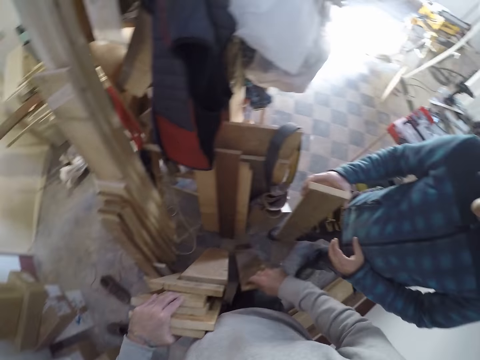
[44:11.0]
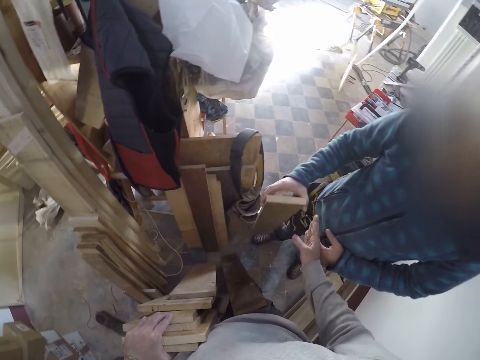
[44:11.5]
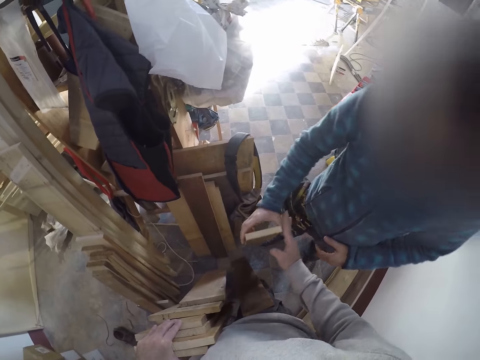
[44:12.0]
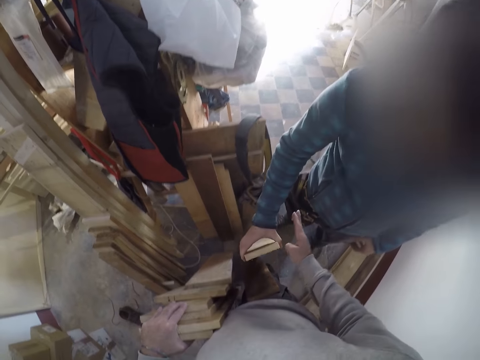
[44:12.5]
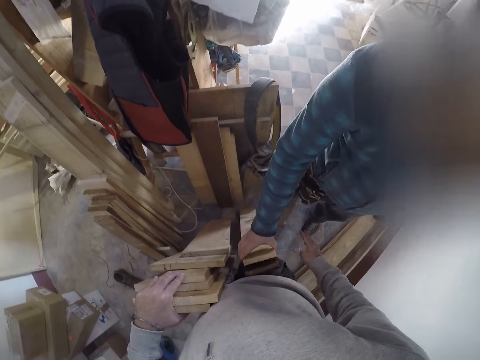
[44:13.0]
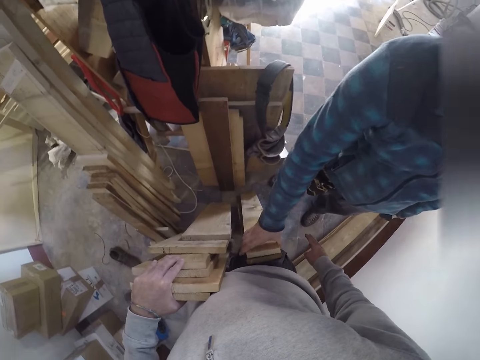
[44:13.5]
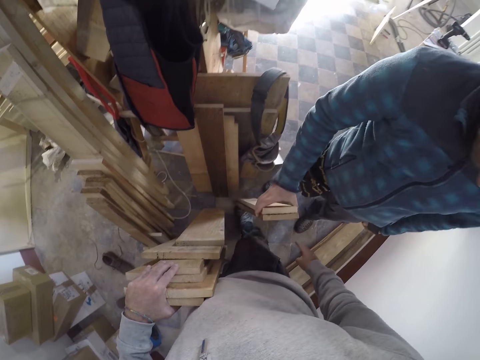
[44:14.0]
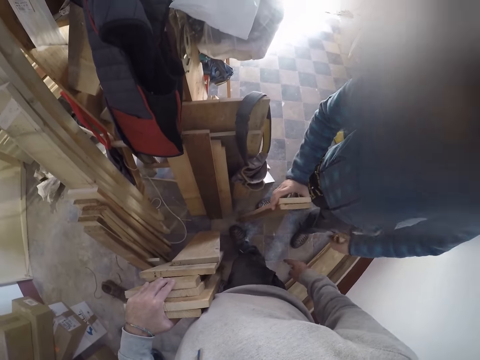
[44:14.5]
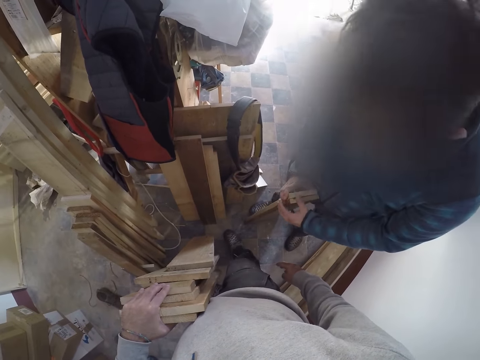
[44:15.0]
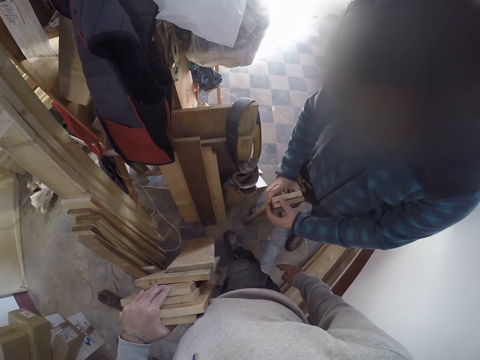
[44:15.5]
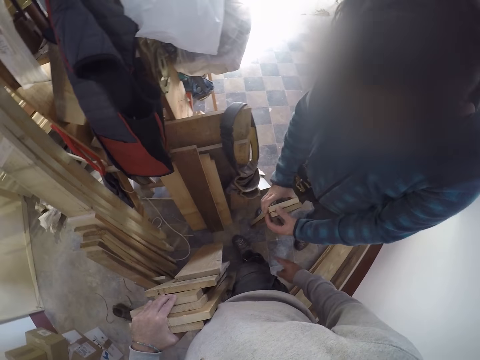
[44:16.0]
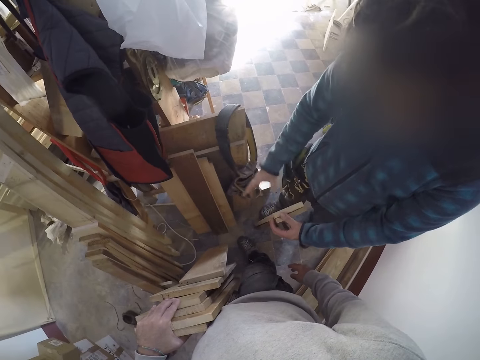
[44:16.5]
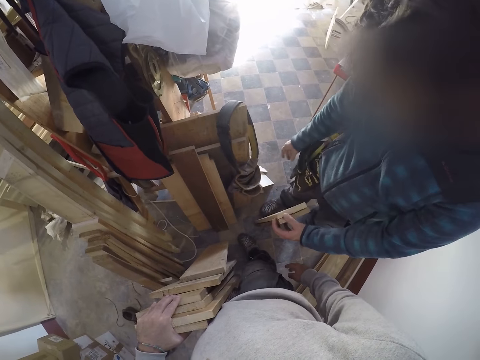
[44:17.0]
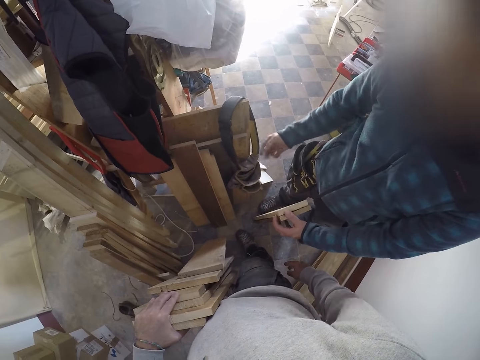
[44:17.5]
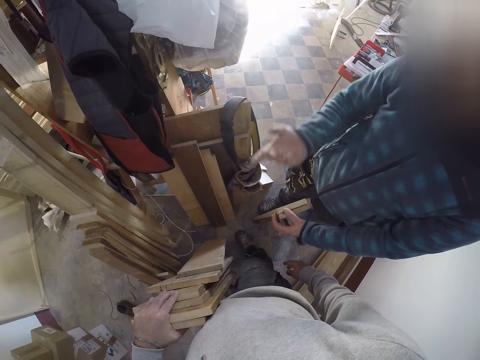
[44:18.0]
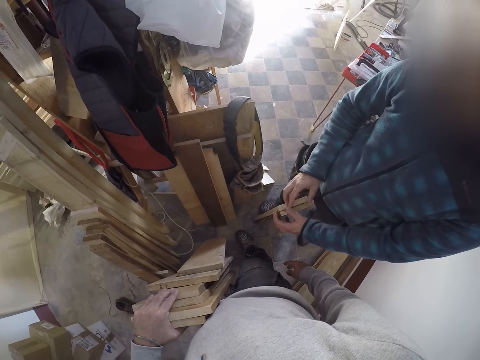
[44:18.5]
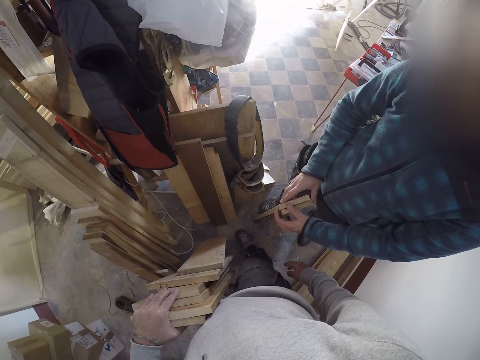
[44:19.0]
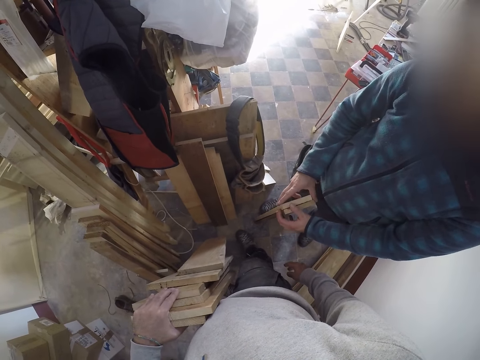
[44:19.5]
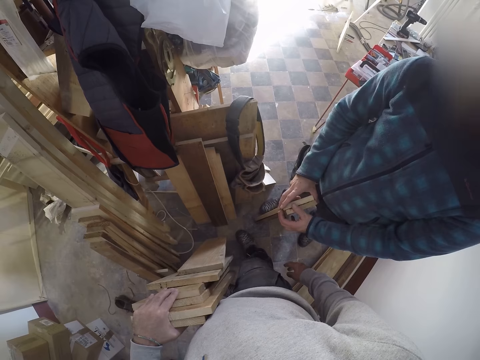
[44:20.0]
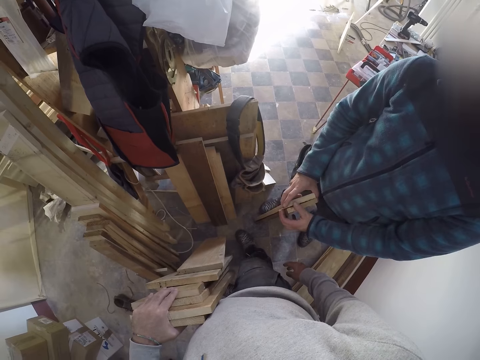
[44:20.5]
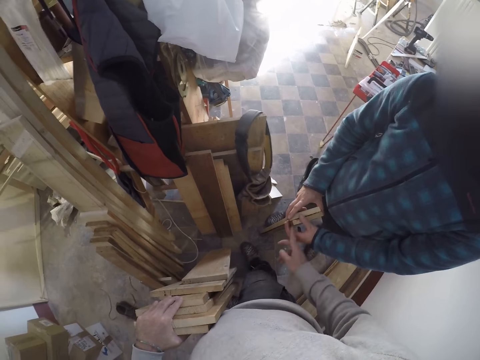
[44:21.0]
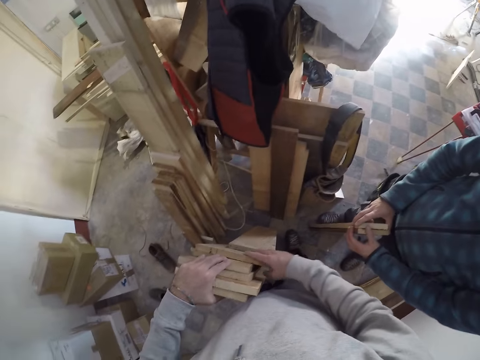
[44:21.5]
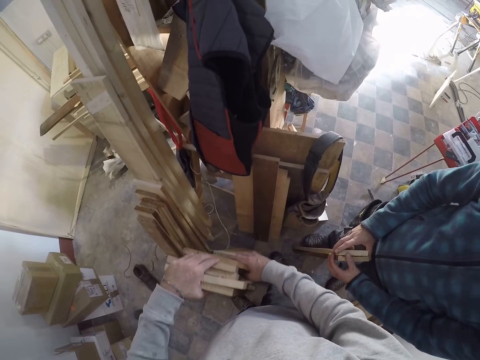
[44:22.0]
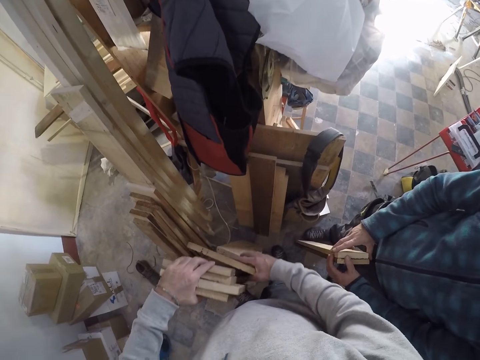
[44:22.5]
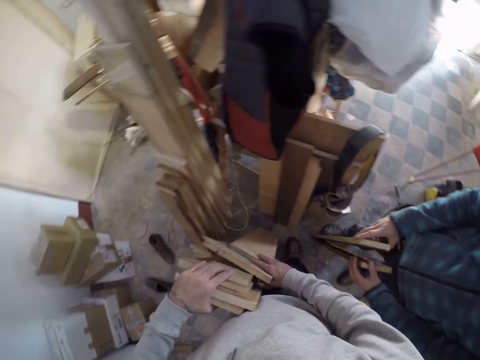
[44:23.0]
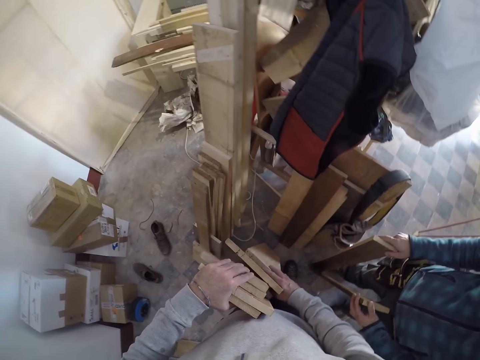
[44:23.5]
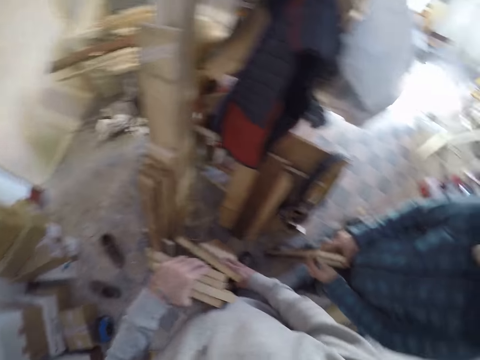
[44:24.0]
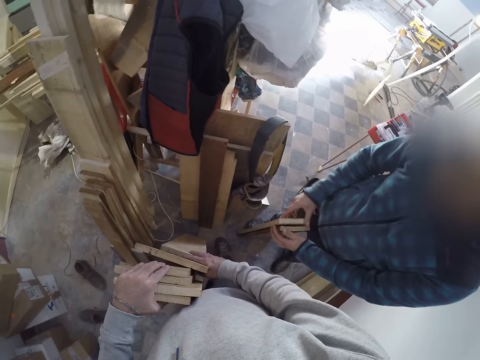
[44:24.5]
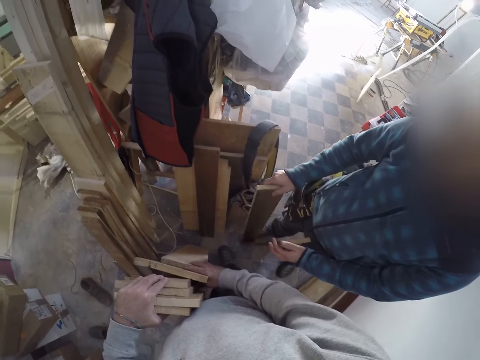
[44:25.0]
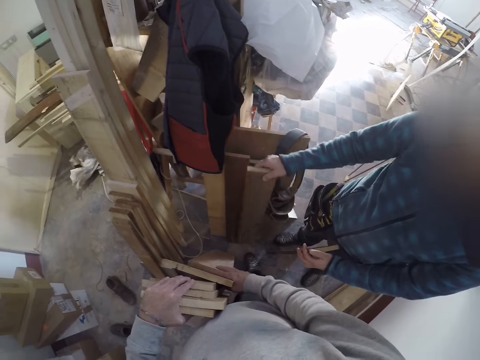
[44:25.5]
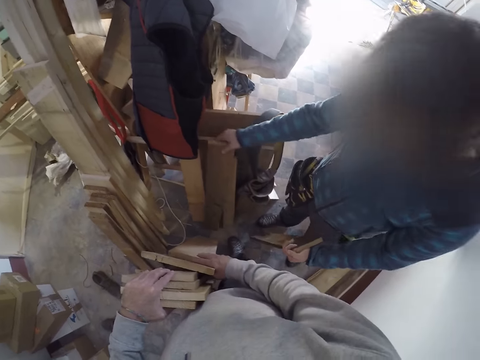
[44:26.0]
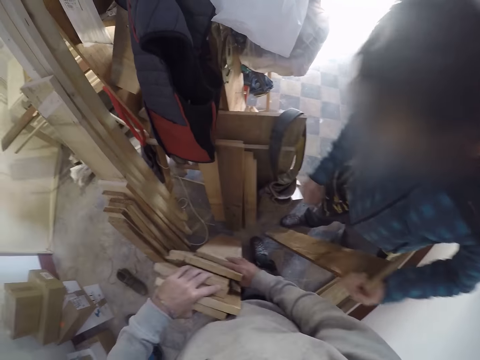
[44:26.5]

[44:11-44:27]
The camera wearer selects a wood plank.

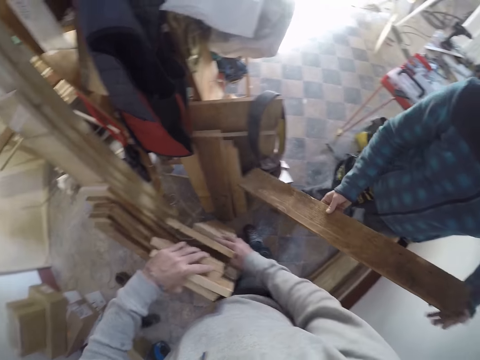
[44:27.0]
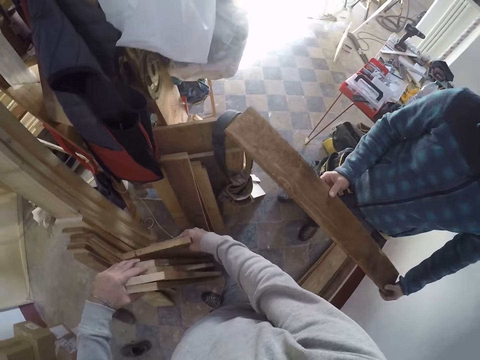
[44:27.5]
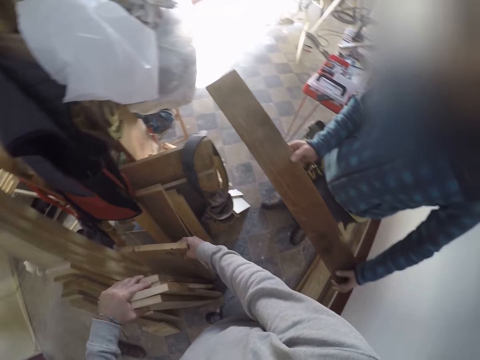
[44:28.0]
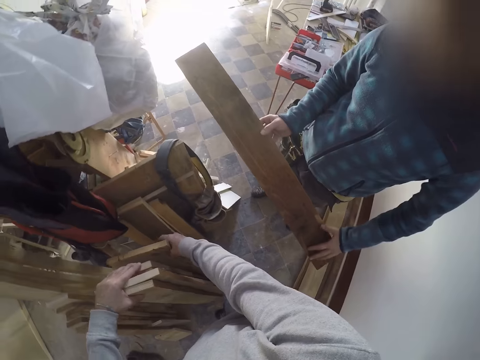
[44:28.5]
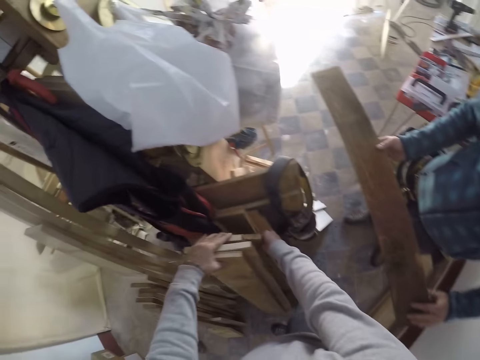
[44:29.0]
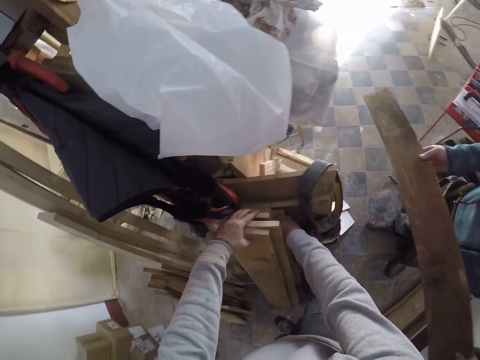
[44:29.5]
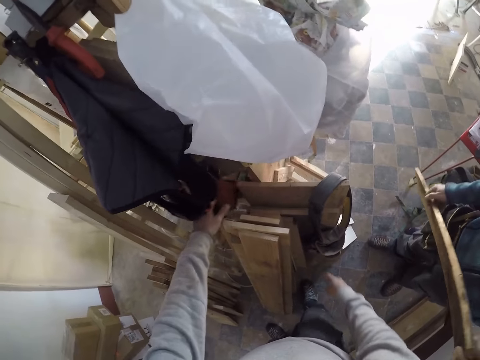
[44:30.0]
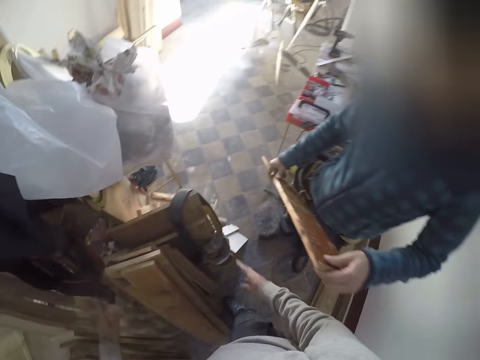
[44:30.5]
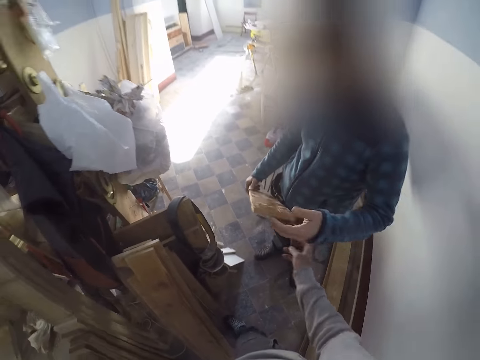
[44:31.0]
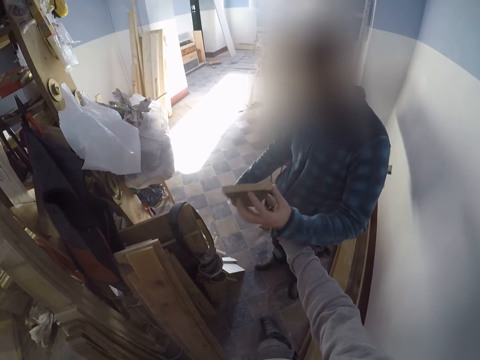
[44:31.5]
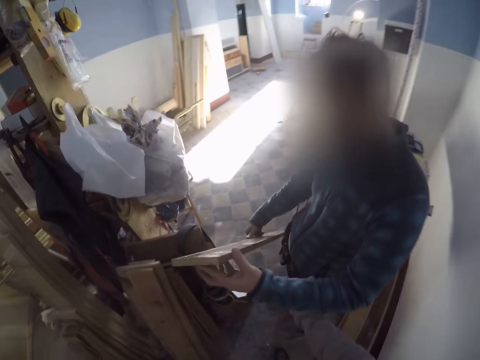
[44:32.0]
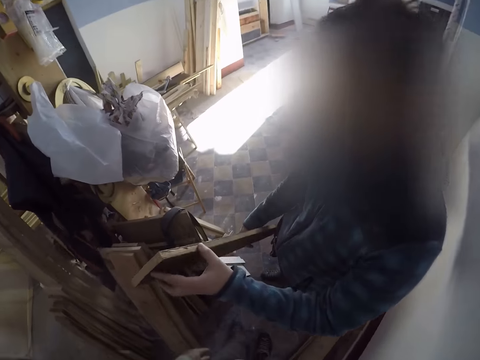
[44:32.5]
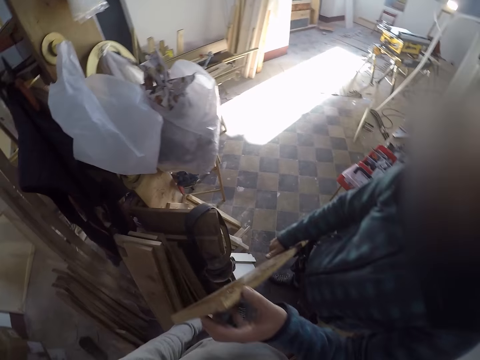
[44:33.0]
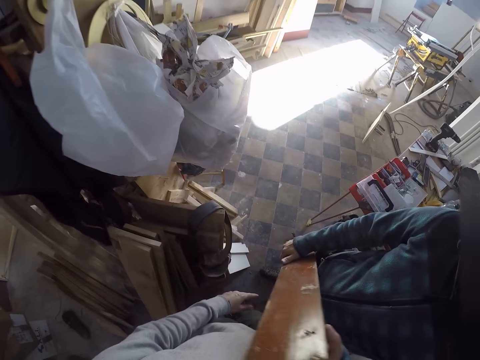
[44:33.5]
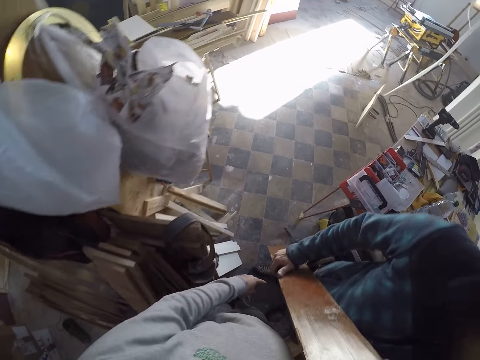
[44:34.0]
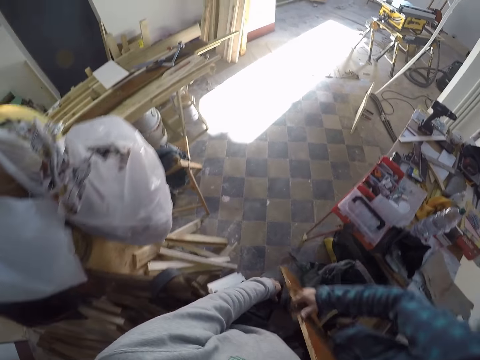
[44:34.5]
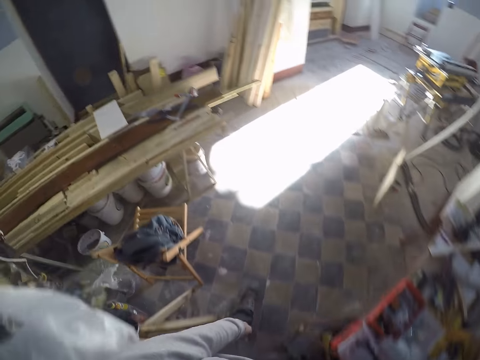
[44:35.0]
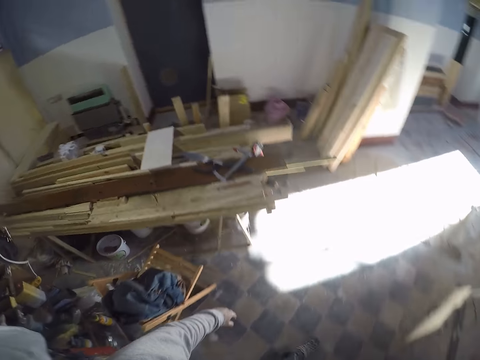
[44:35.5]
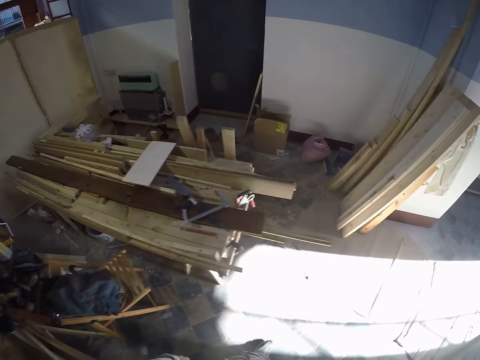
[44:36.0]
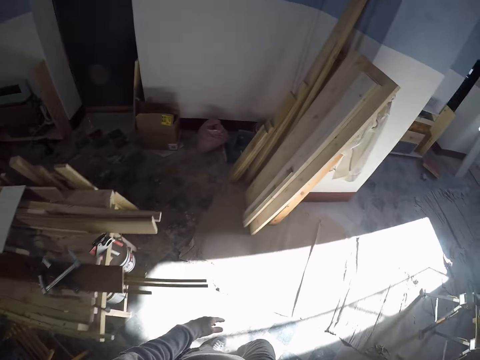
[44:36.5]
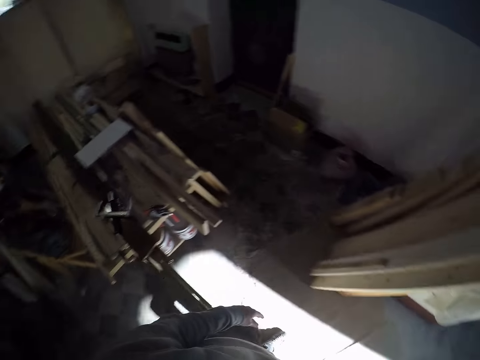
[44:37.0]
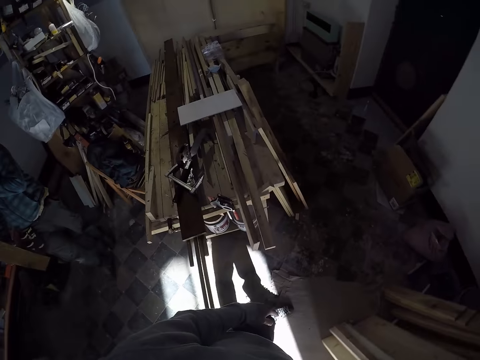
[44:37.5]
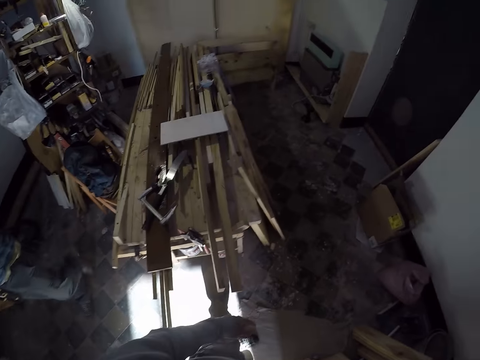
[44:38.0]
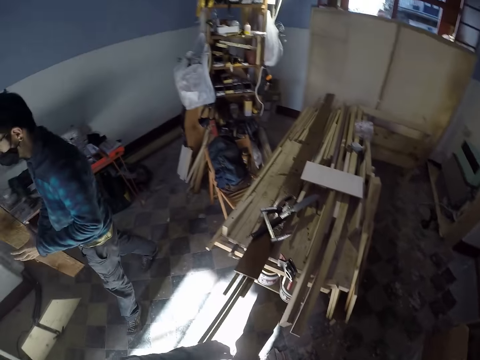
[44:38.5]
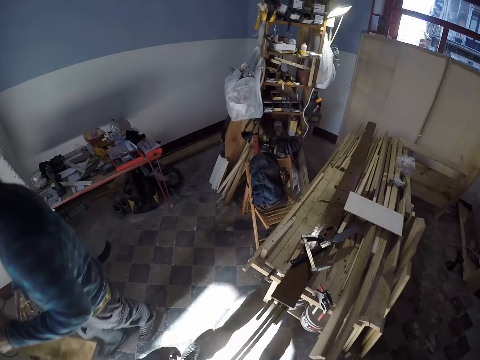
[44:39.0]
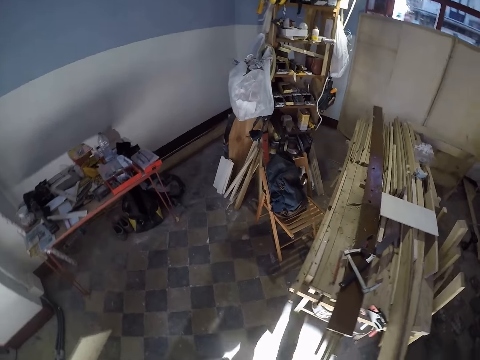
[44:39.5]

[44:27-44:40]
The camera wearer dialogues with a person. They drop the pieces of wood. They interact with the person. They walk around the room.
